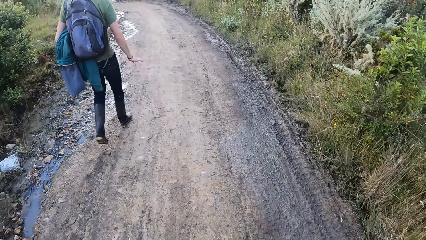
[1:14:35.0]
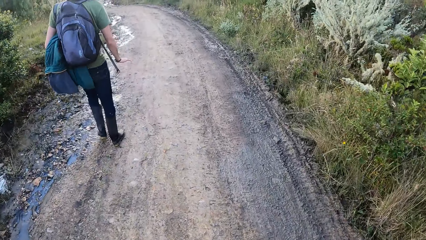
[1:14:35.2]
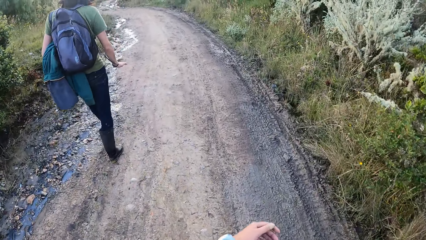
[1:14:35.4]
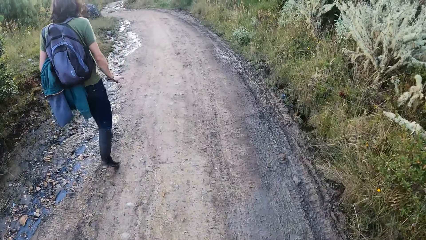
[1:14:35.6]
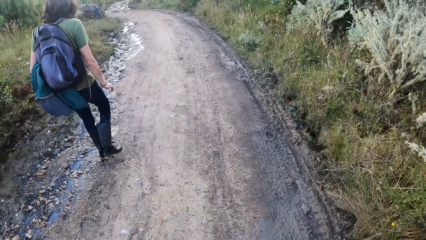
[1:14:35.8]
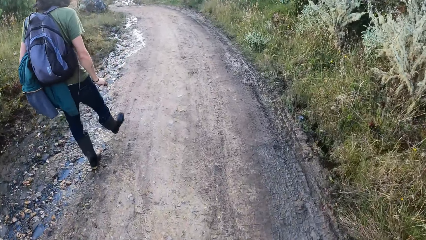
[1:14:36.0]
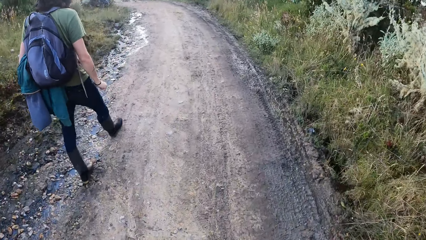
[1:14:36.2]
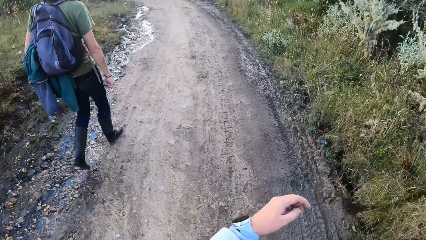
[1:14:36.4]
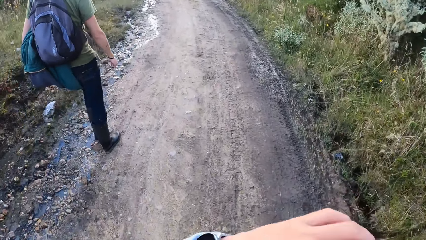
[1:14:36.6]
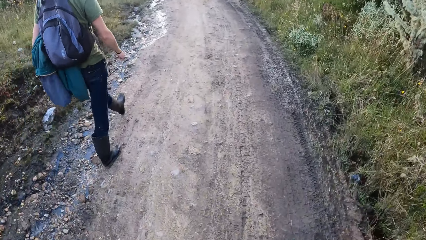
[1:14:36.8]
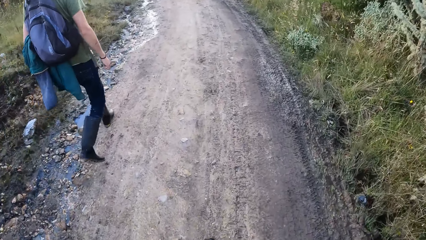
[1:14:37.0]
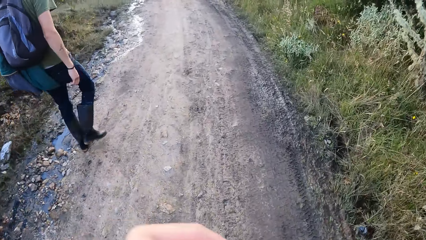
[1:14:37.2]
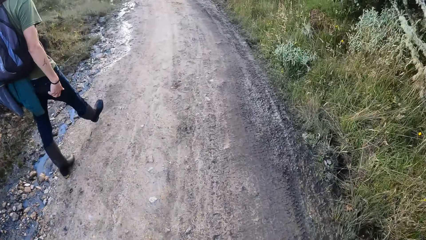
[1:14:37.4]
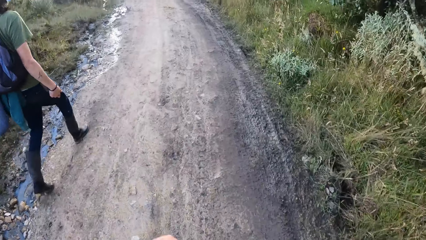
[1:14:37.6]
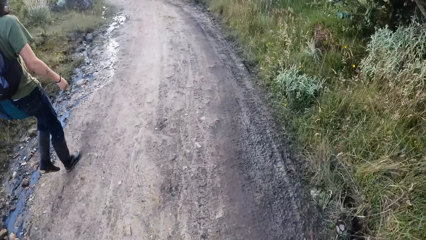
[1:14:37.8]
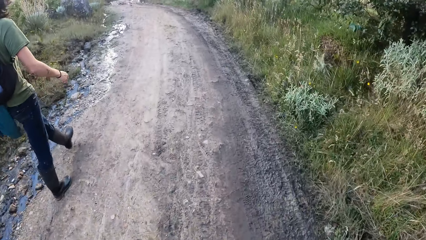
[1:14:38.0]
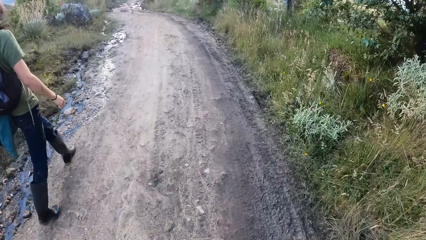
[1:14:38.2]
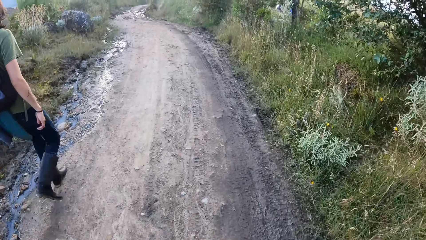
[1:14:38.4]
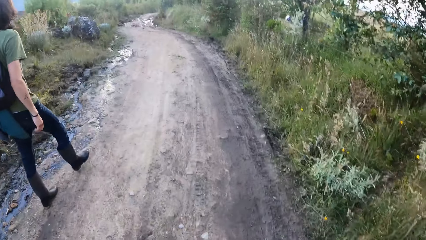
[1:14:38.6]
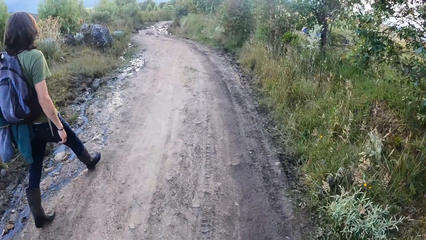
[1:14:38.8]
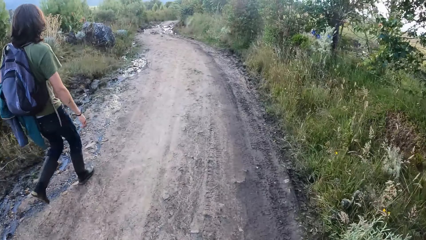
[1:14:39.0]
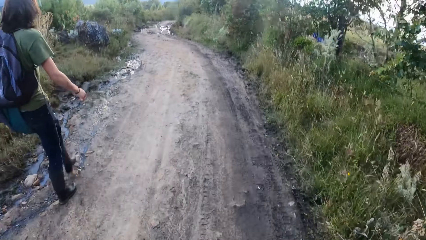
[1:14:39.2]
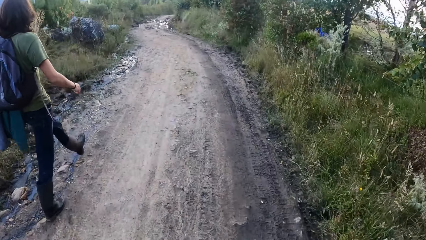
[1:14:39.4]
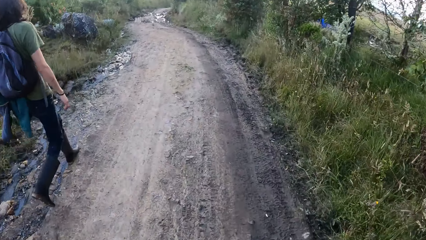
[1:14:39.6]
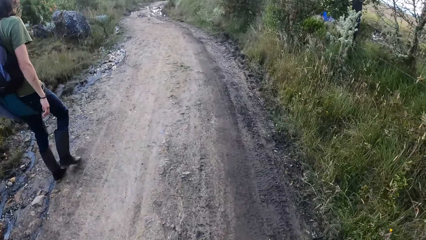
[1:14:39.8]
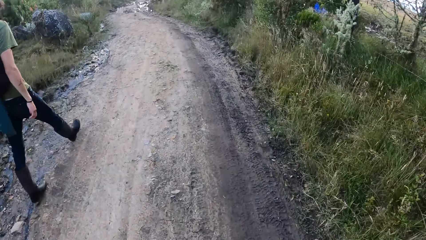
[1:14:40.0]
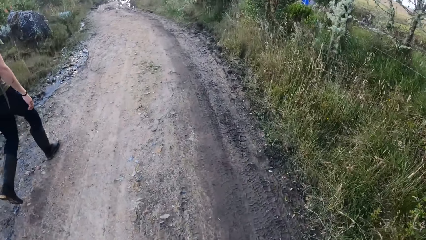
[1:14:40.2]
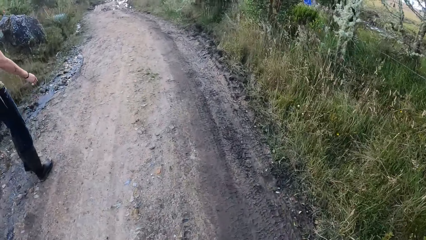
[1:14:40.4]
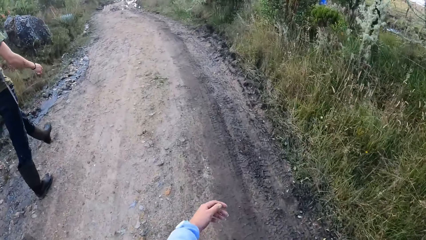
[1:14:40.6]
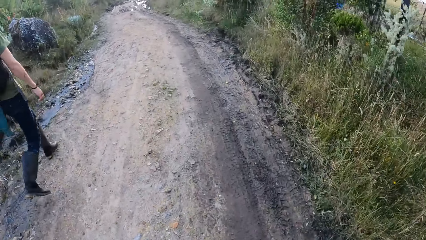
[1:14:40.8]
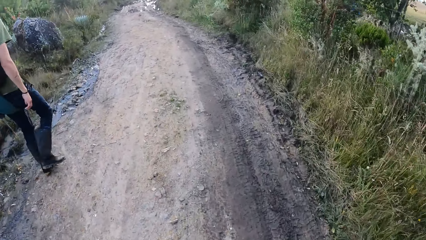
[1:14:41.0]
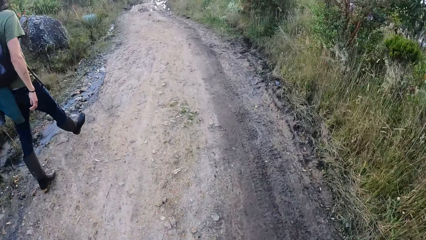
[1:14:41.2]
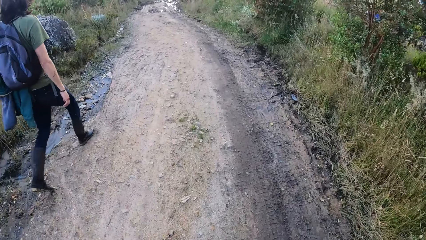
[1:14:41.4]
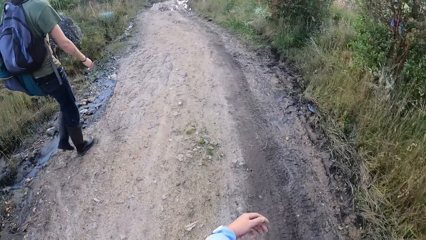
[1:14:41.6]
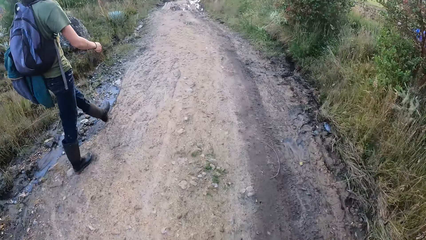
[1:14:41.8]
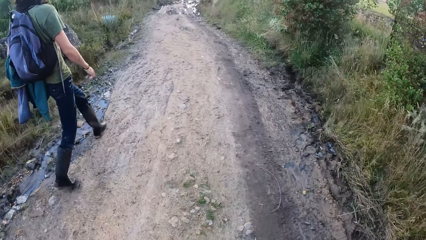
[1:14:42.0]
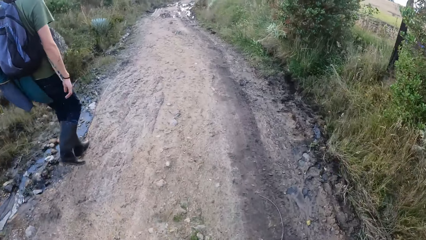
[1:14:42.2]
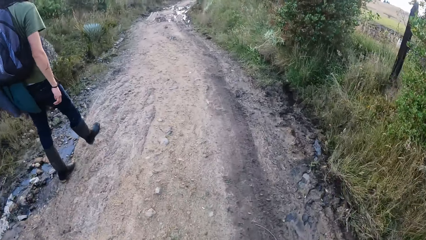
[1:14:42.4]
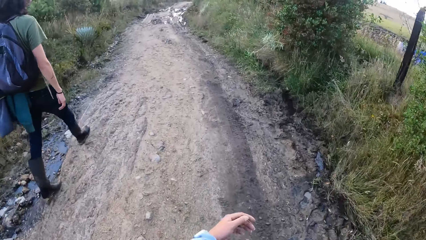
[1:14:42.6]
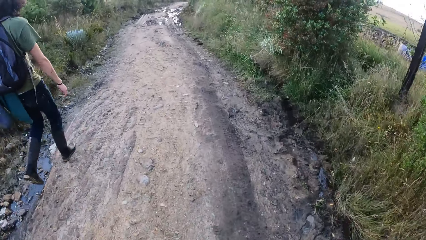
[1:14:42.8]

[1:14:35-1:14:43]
The camera wearer wipes her face with her hand. She walks down the hill.

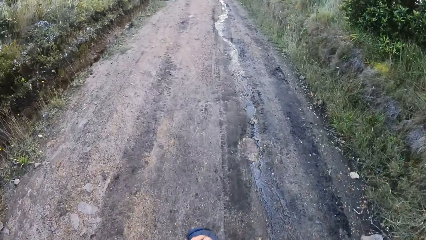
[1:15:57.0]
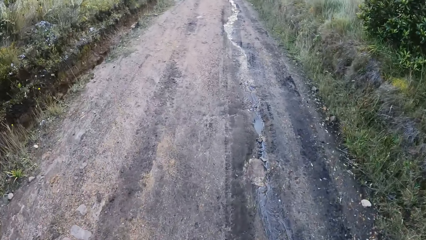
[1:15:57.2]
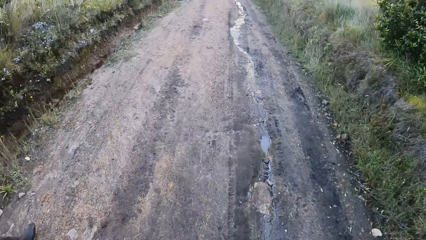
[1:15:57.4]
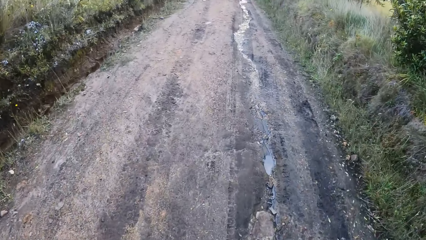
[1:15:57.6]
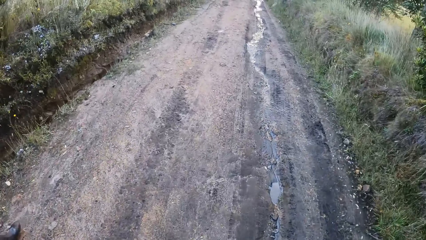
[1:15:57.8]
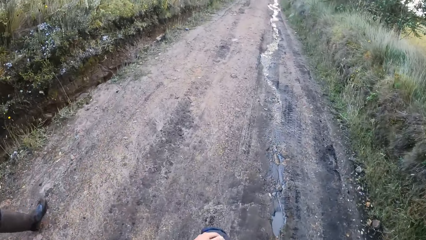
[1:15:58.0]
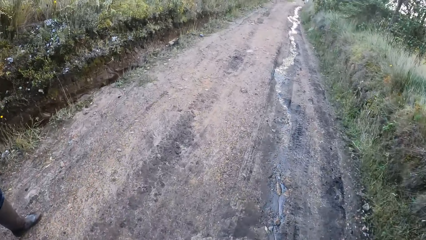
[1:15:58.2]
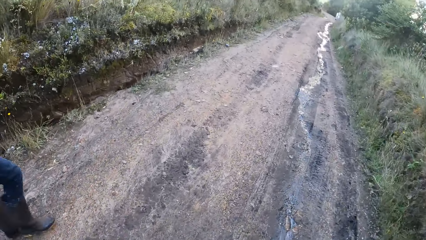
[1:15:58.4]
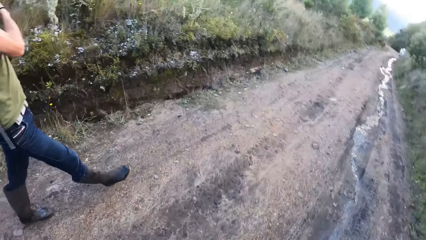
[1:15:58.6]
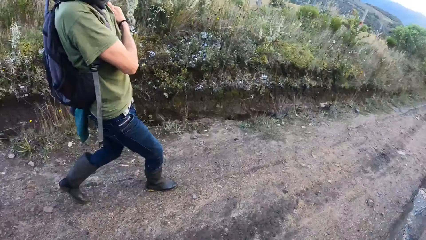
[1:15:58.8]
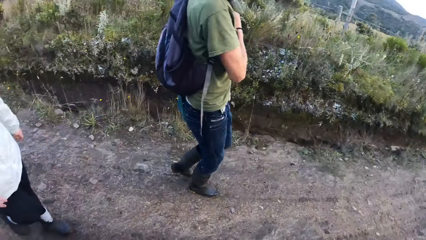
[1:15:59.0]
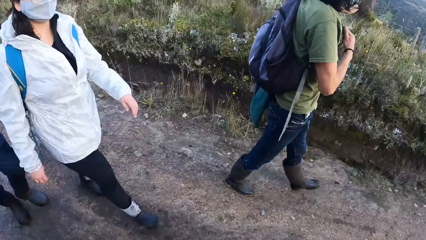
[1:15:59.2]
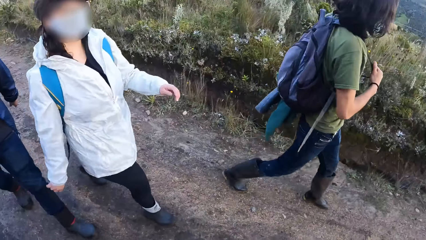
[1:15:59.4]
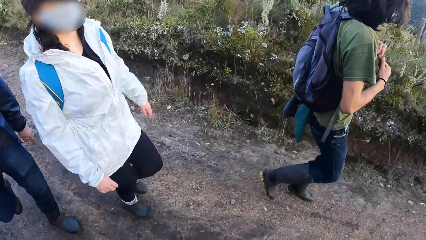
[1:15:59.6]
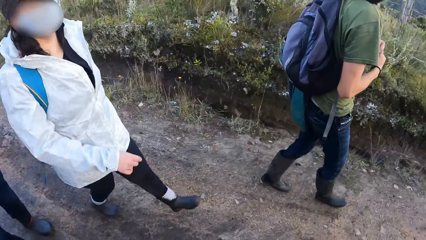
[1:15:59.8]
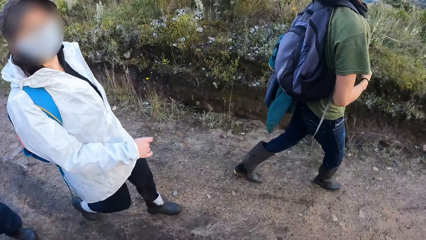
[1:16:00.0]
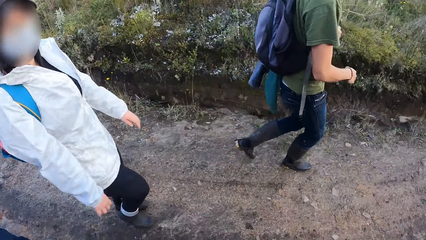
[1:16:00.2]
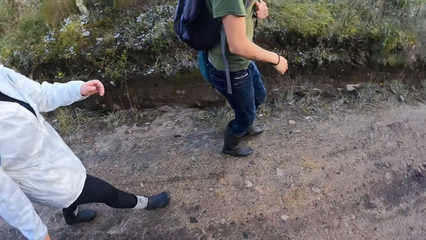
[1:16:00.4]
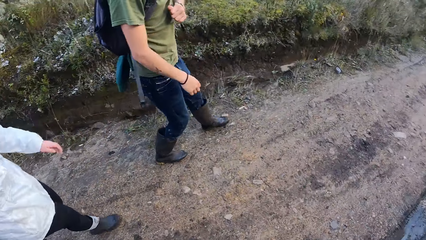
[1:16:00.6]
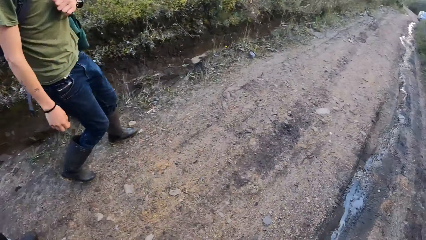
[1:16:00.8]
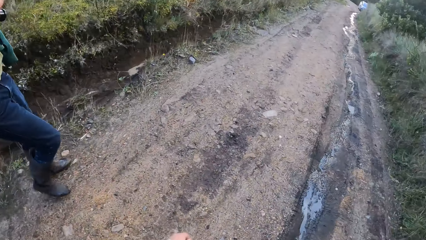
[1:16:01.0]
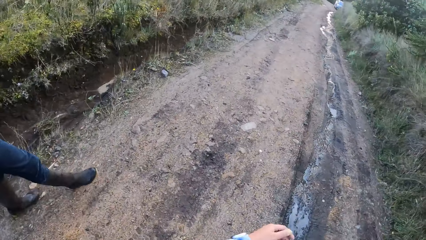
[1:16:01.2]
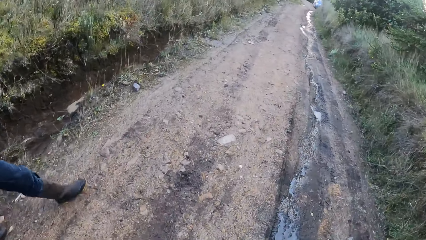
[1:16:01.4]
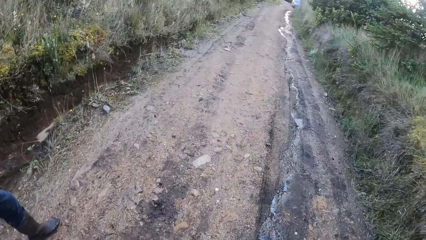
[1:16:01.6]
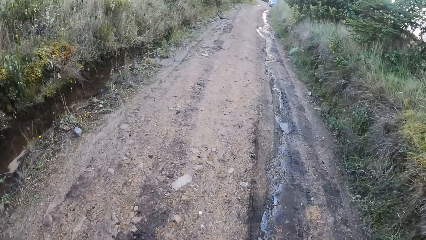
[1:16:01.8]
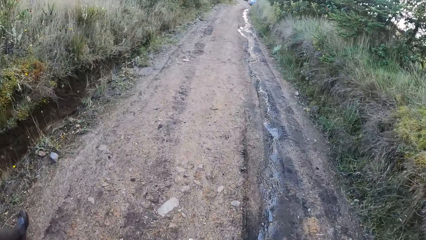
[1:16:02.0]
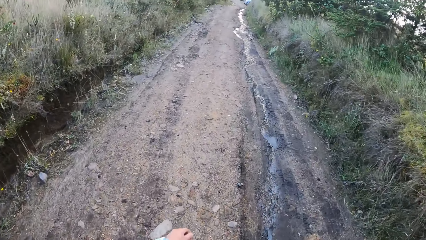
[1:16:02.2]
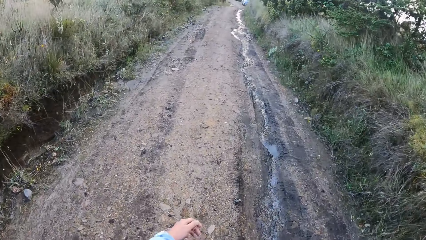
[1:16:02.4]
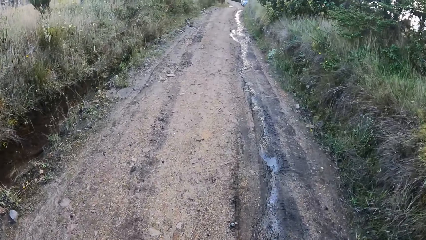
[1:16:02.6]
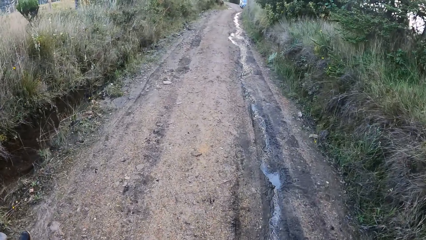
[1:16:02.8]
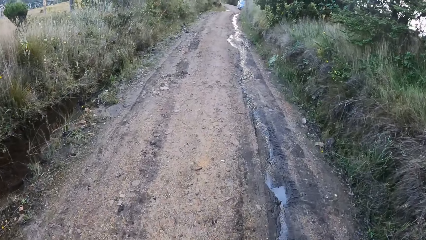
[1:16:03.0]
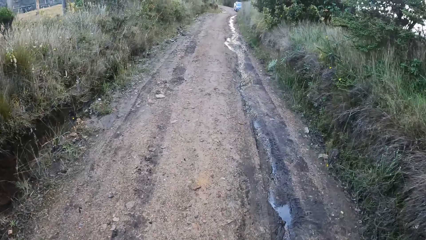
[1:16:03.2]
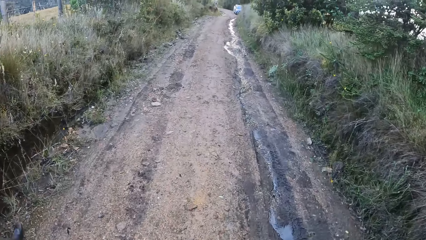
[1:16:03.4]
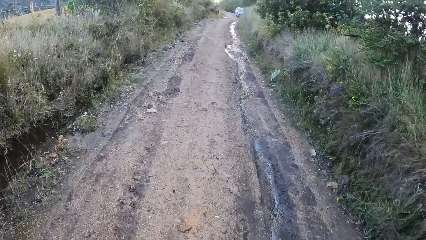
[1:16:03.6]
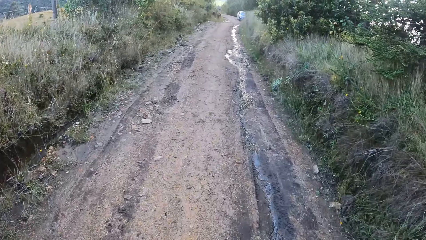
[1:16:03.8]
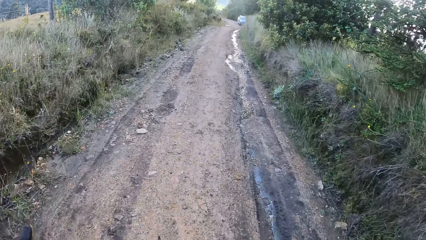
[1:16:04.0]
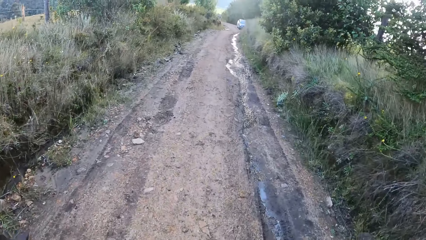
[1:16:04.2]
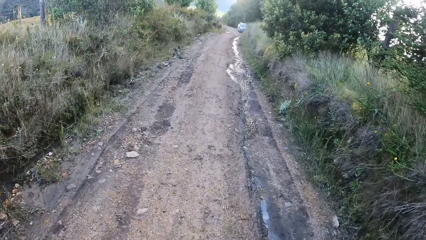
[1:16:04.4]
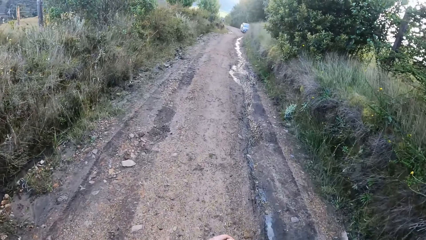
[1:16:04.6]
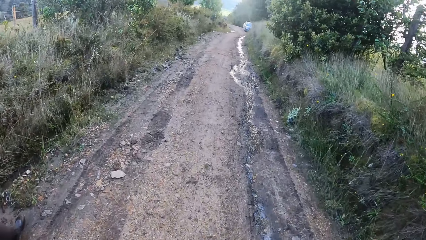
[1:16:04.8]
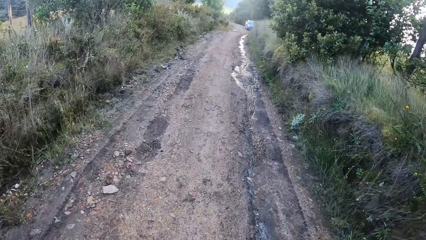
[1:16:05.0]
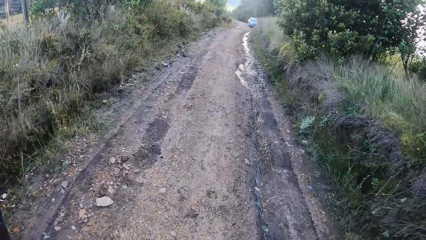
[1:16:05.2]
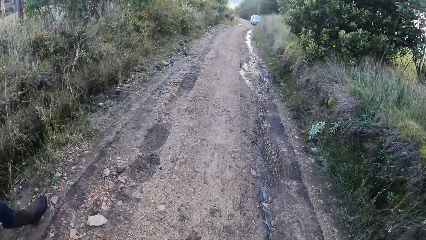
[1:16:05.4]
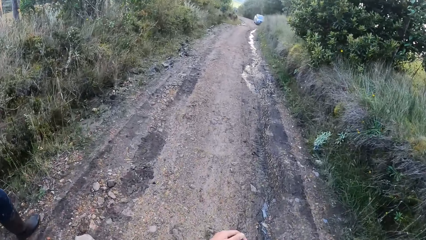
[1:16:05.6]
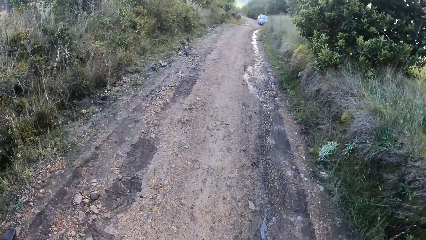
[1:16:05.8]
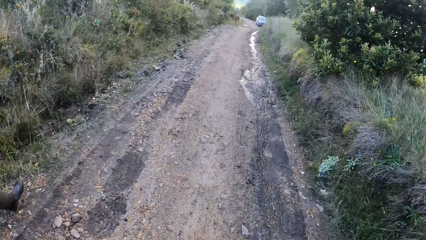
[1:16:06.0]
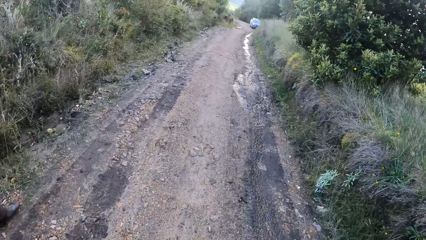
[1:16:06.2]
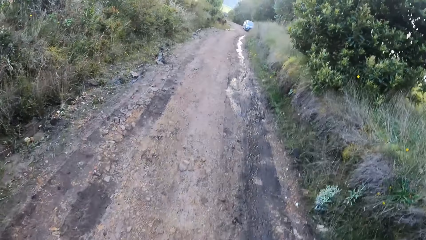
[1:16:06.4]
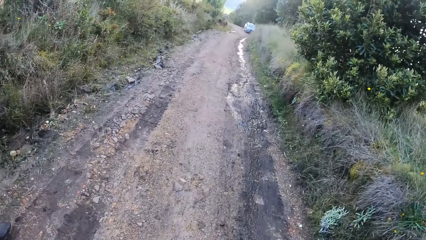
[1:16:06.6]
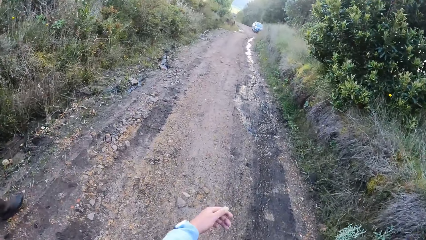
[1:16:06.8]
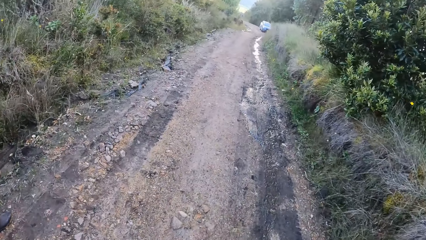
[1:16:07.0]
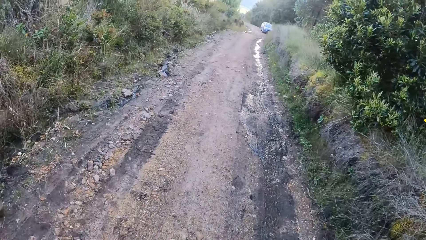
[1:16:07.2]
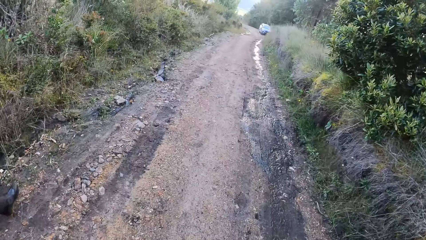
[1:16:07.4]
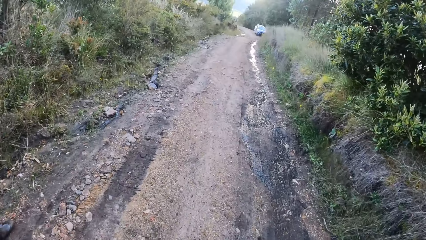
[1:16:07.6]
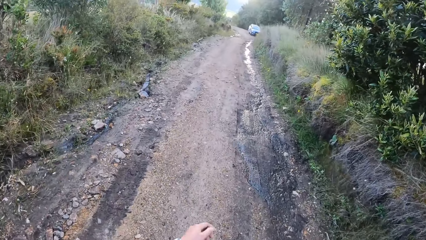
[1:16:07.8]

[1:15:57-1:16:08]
The camera wearer looks around. They turn towards a woman. A person walks on the road and interacts with the camera wearer. Another person walks on the road. The camera wearer walks down the hill on the road.
